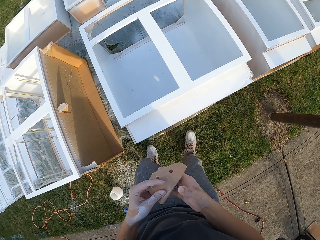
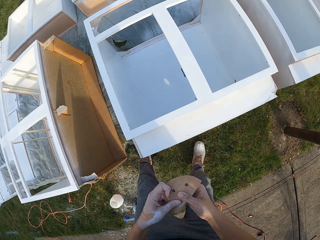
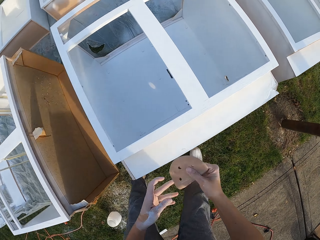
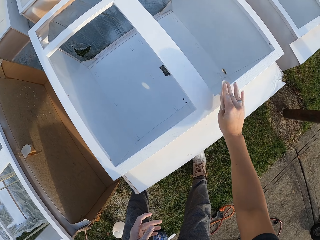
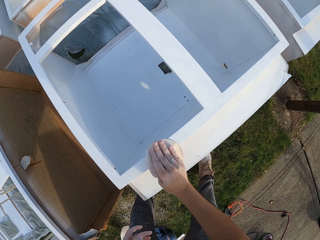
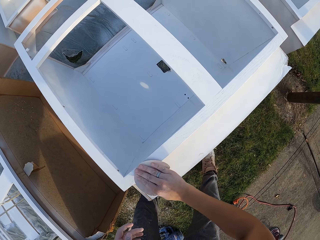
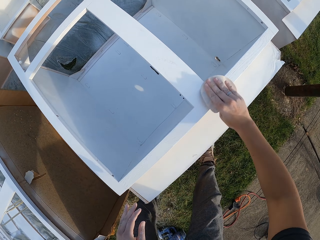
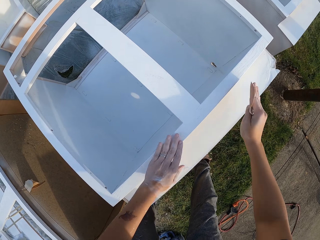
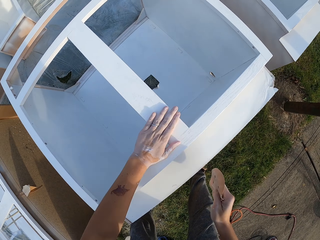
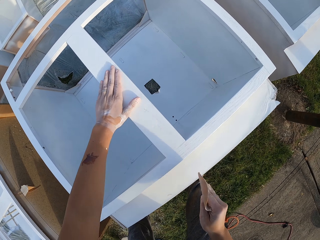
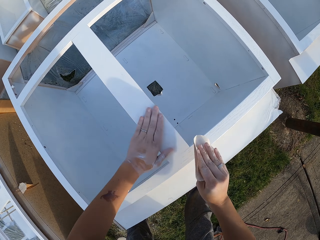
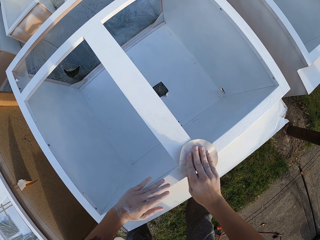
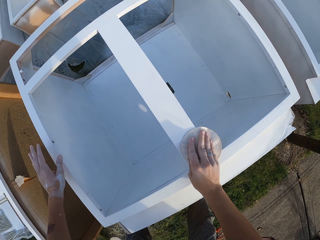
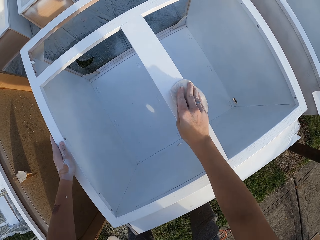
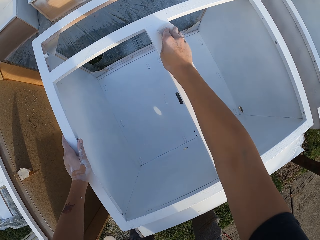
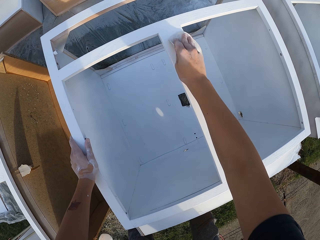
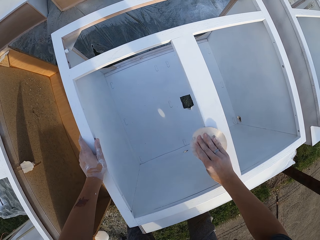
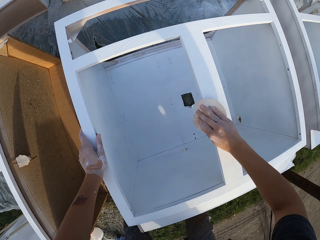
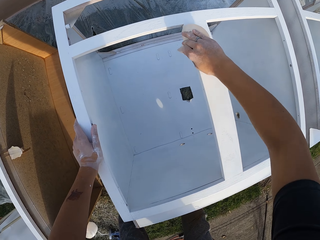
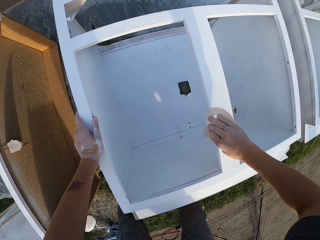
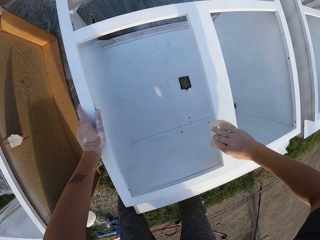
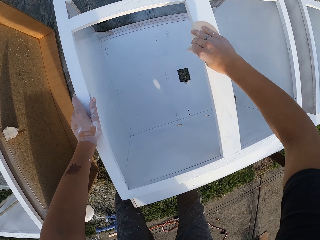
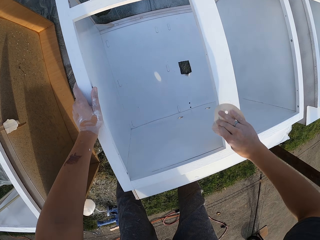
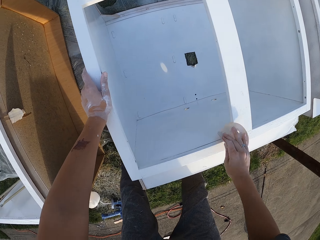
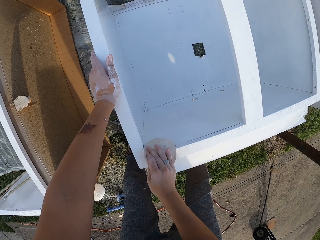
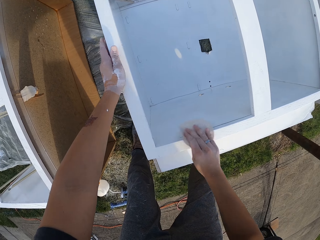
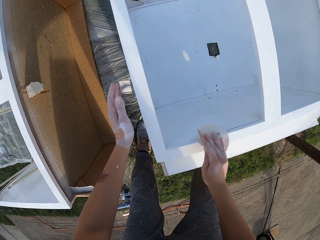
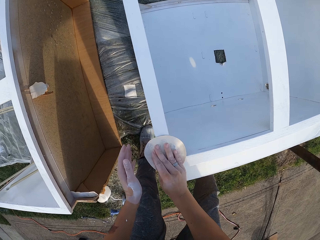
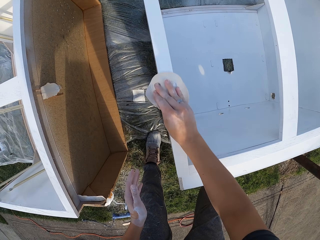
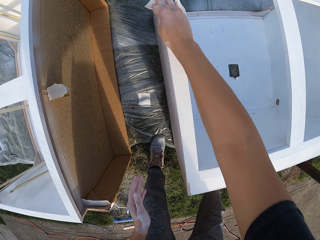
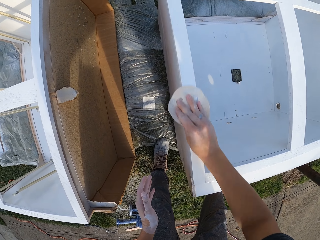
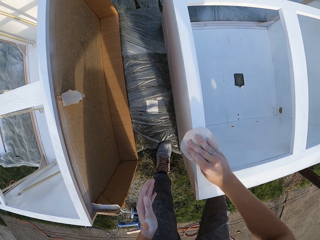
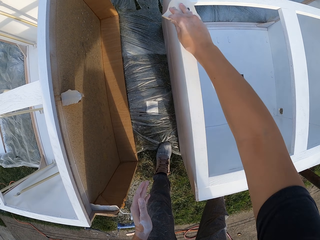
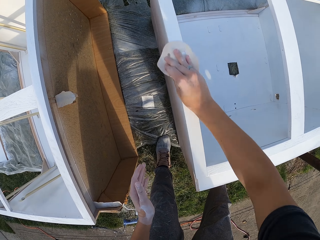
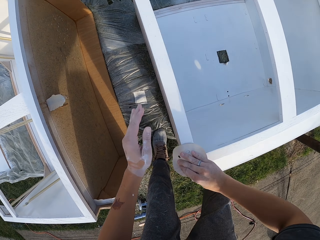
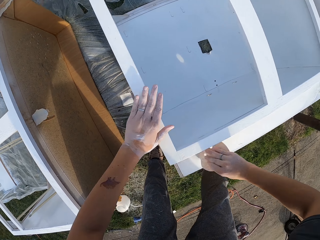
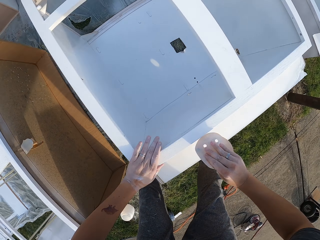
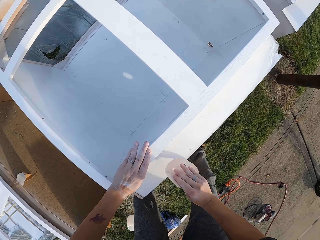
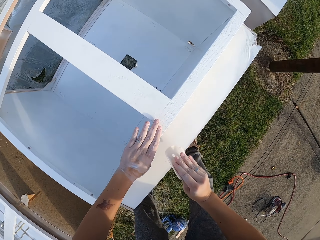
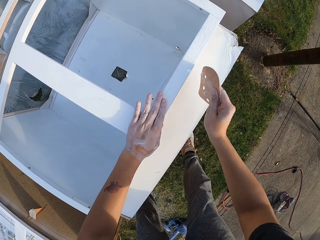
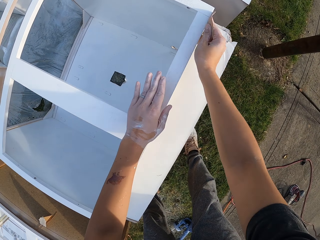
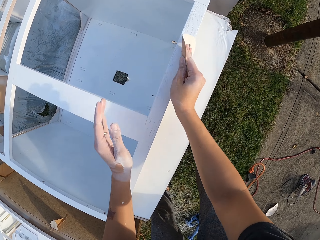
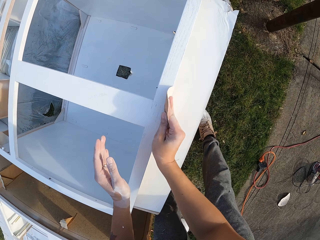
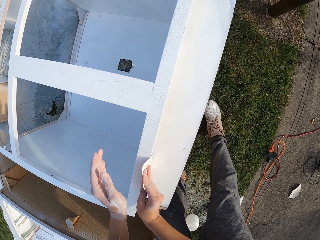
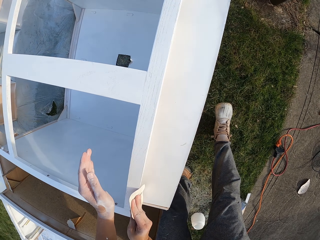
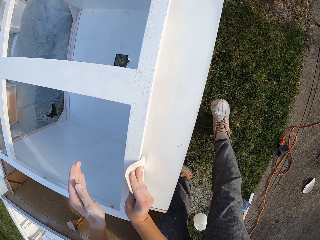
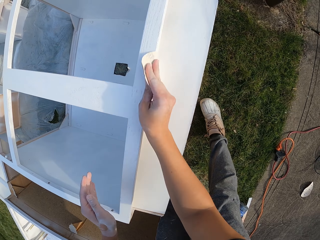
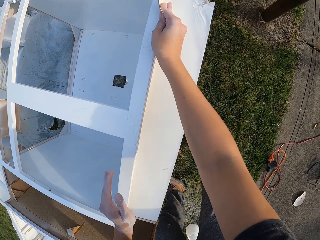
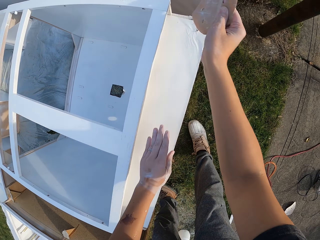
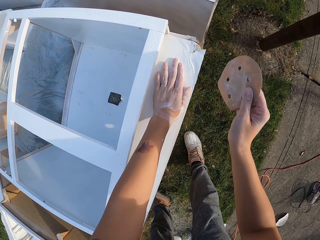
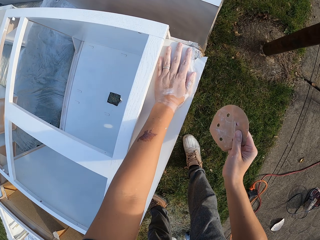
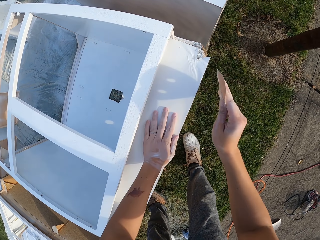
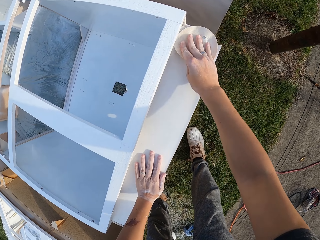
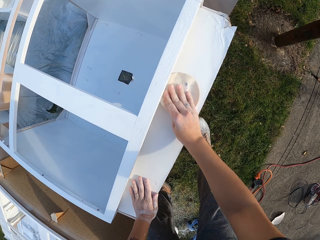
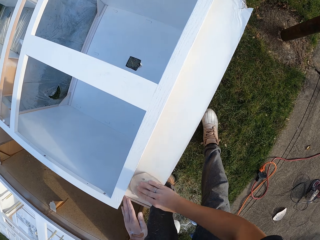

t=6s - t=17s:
The camera wearer makes a step. They drop both hands. They smoothen the structure with a sandpaper. They touch the structure with the left hand. They smoothen the structure with a sandpaper. They touch the structure with the left hand. They smoothen the structure with a sandpaper.

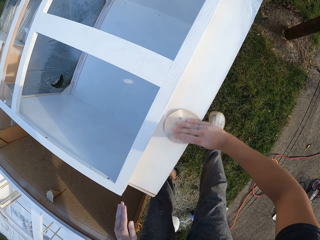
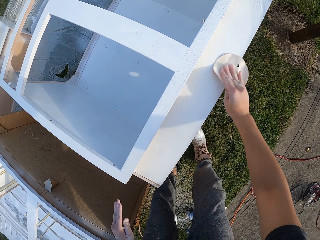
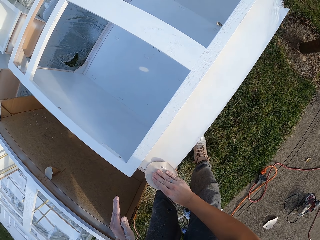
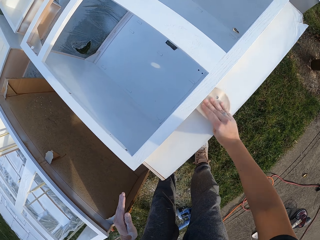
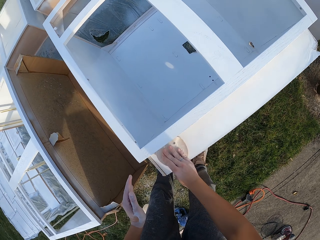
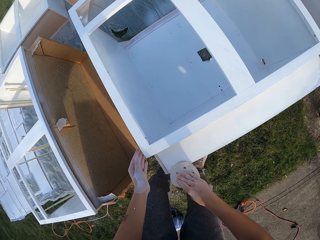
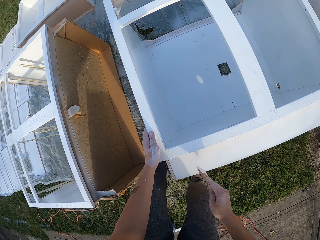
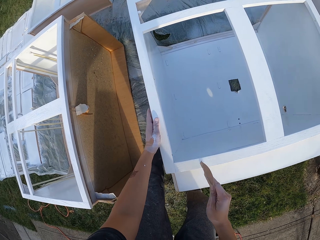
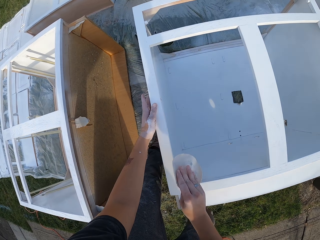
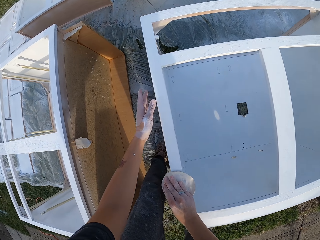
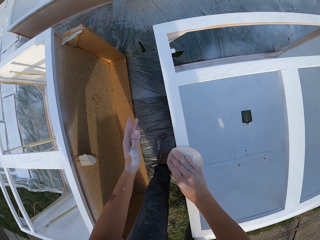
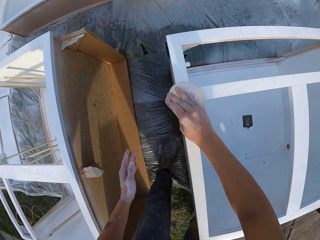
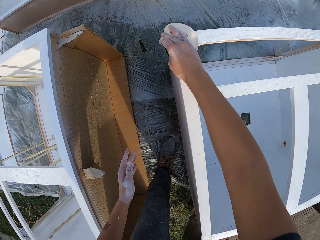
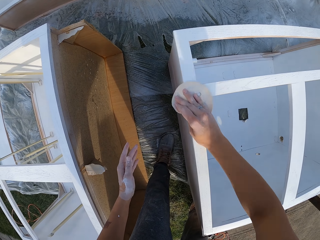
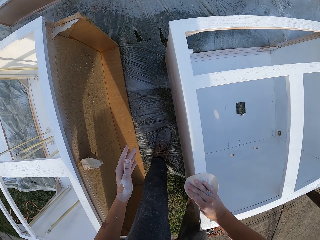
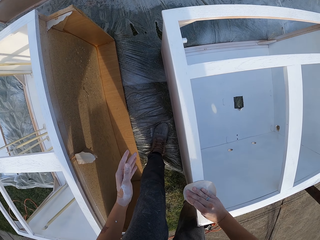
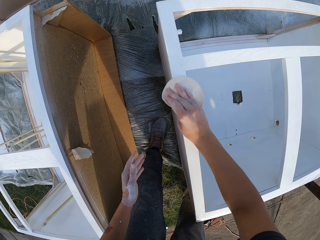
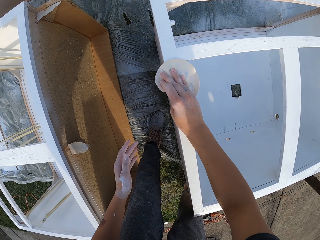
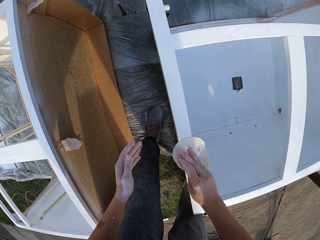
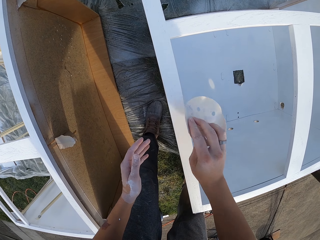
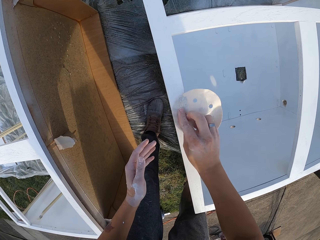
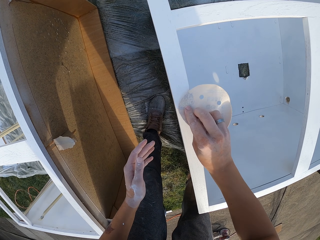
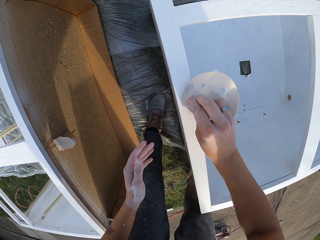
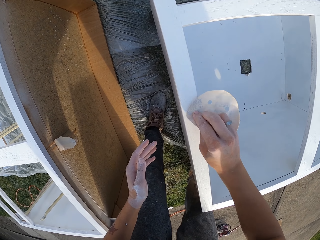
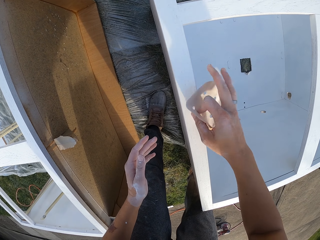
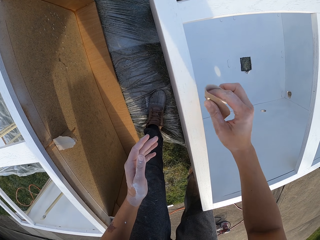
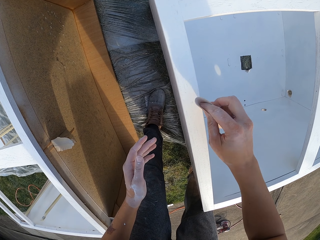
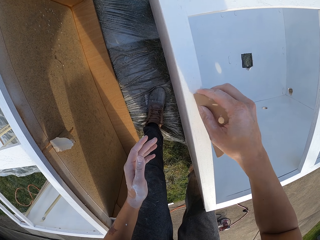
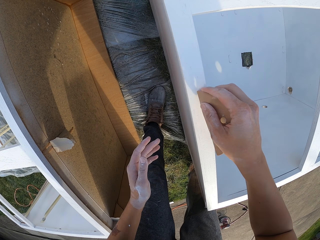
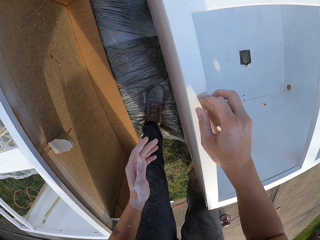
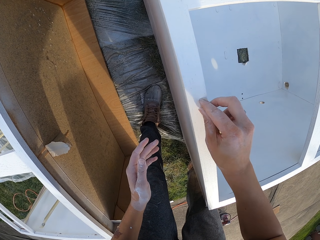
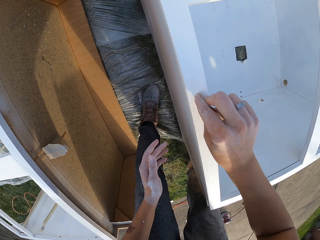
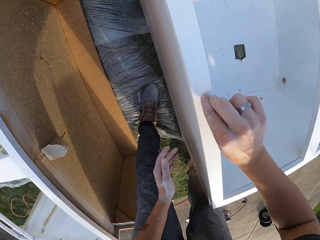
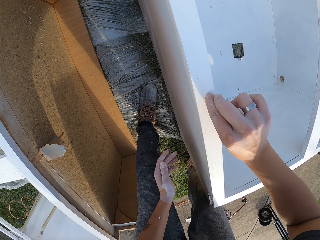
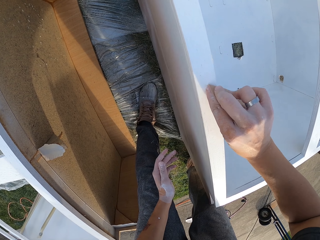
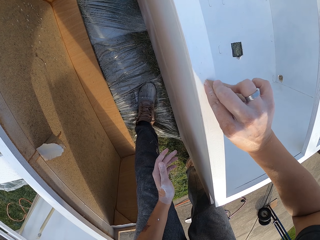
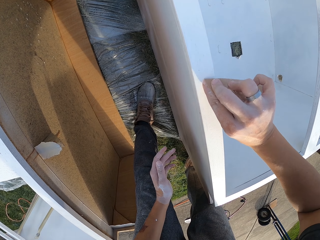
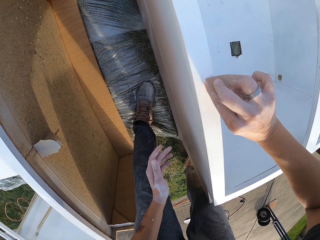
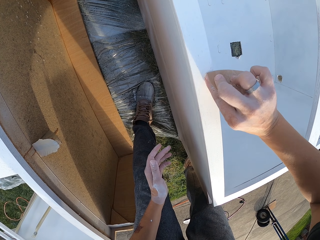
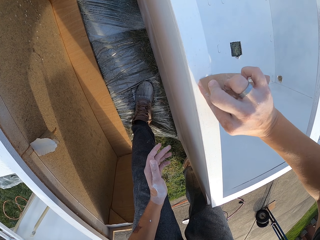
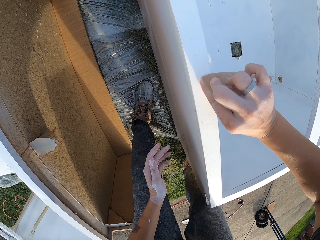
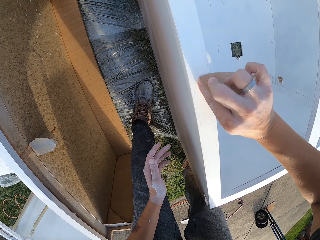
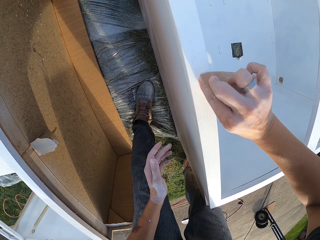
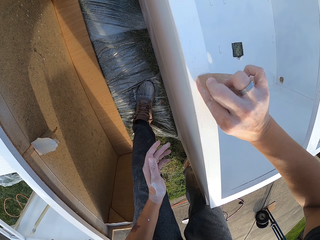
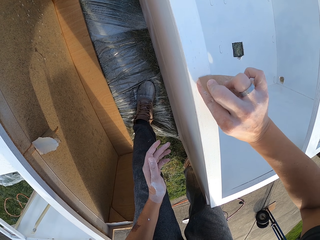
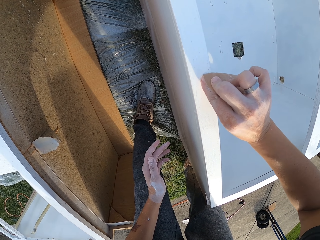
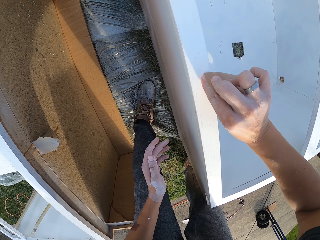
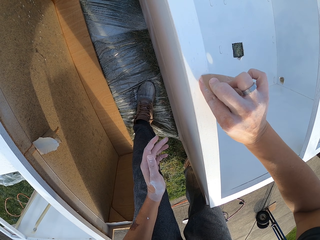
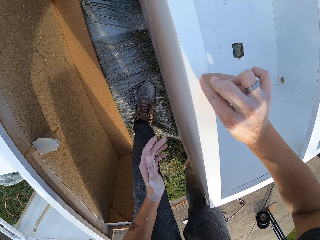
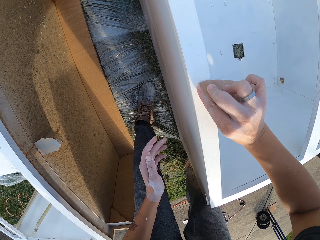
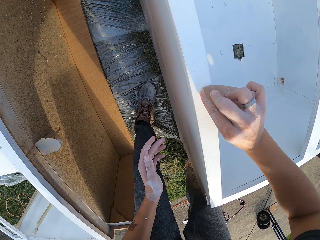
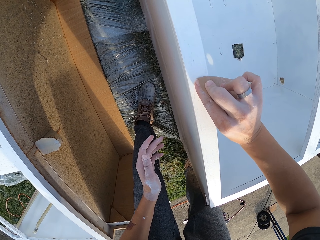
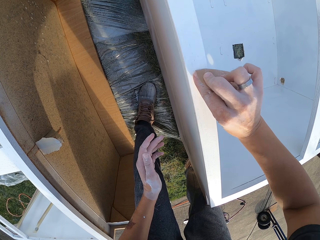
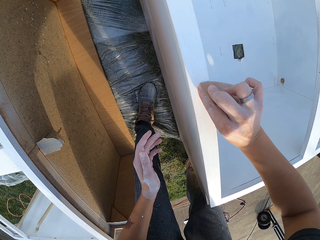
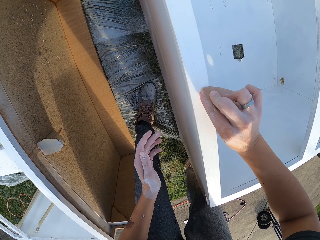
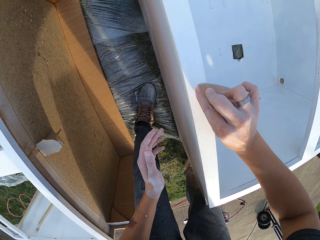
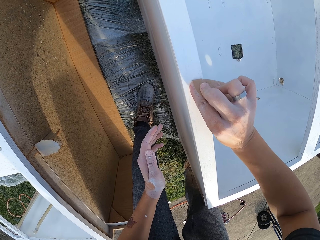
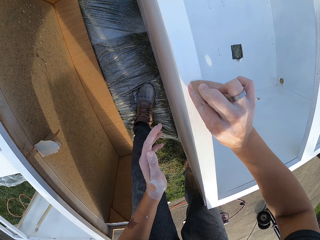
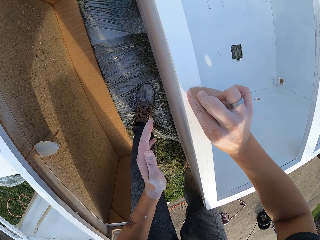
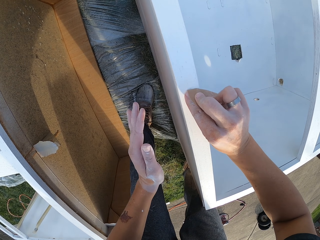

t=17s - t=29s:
The camera wearer touches the structure with the left hand. They smoothen the structure with a sandpaper.
